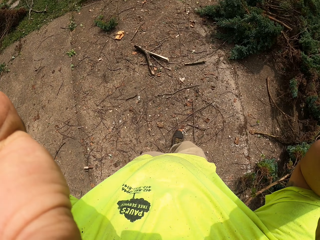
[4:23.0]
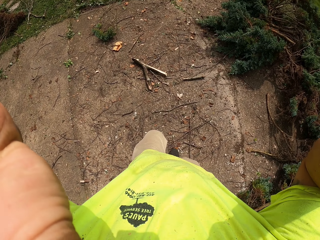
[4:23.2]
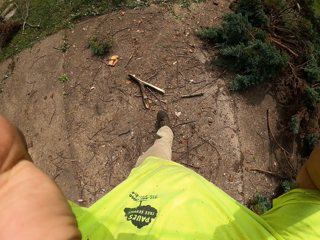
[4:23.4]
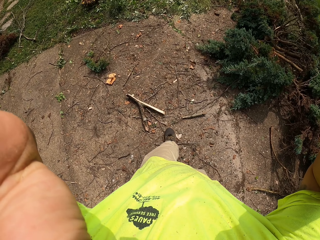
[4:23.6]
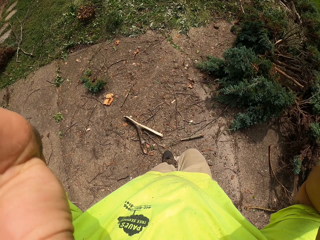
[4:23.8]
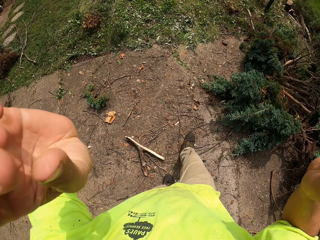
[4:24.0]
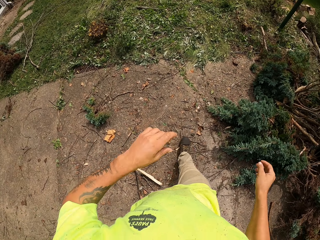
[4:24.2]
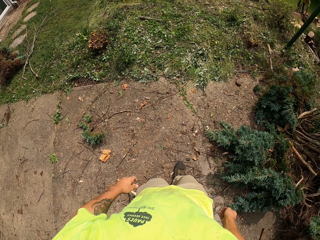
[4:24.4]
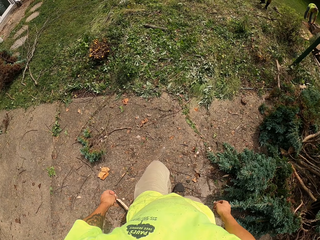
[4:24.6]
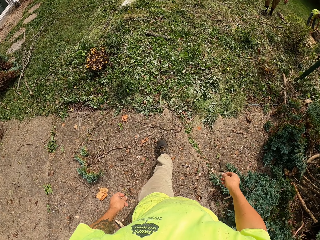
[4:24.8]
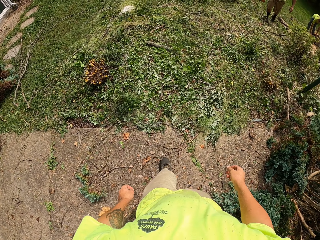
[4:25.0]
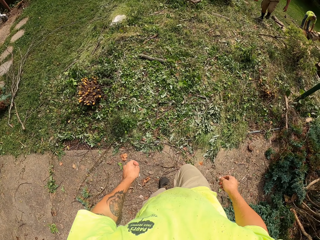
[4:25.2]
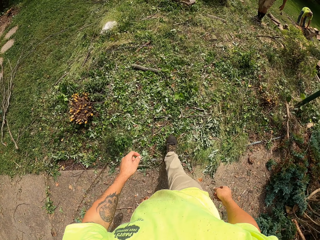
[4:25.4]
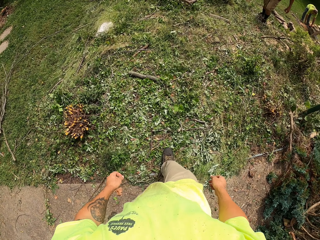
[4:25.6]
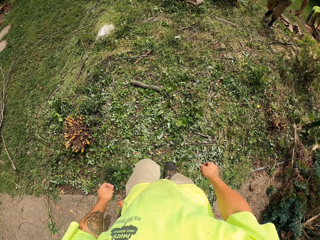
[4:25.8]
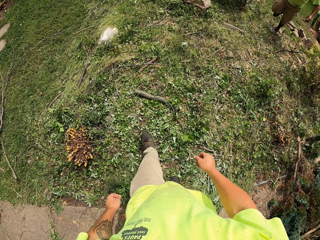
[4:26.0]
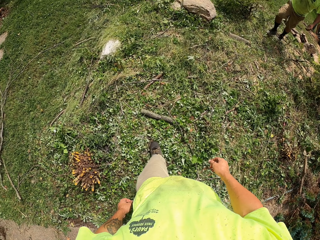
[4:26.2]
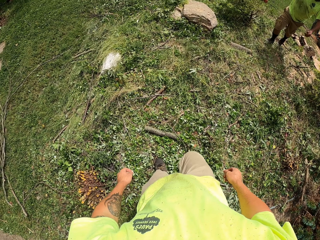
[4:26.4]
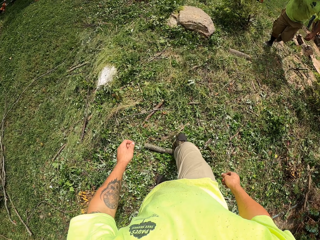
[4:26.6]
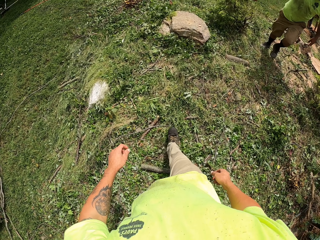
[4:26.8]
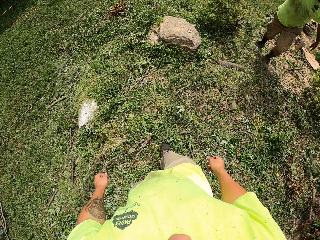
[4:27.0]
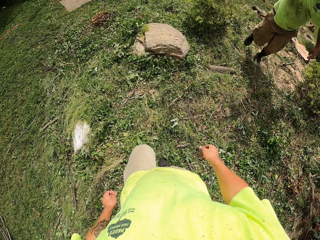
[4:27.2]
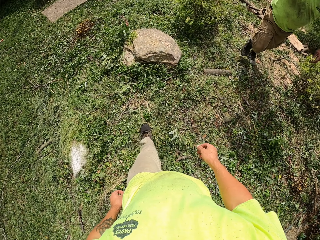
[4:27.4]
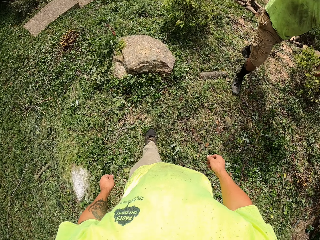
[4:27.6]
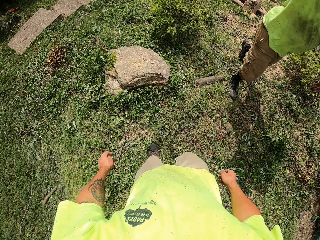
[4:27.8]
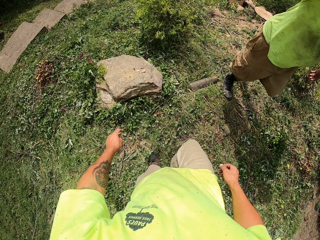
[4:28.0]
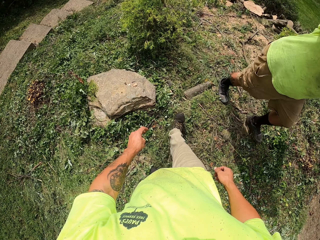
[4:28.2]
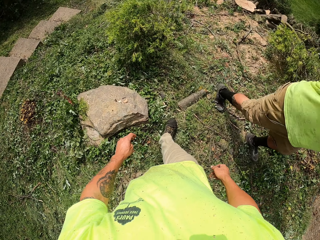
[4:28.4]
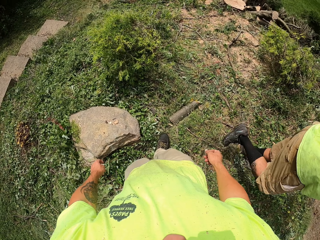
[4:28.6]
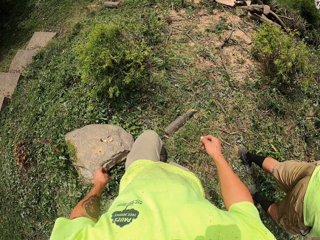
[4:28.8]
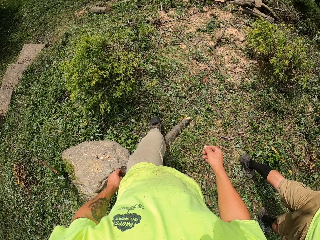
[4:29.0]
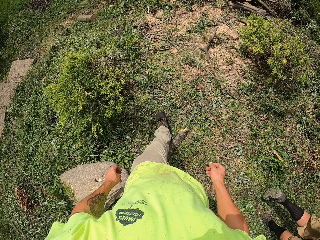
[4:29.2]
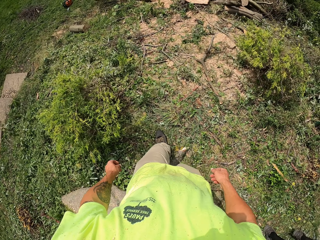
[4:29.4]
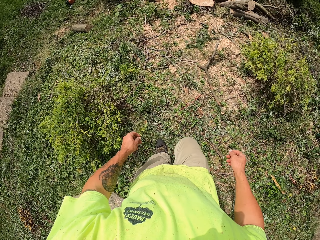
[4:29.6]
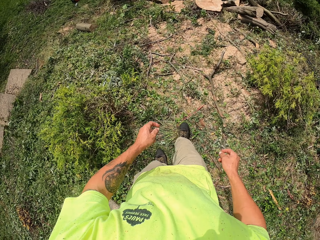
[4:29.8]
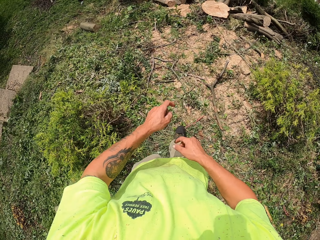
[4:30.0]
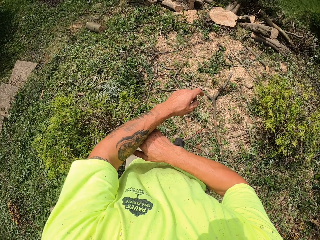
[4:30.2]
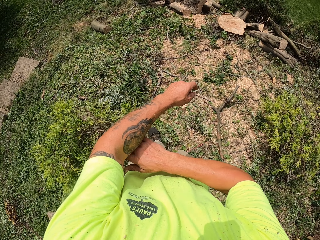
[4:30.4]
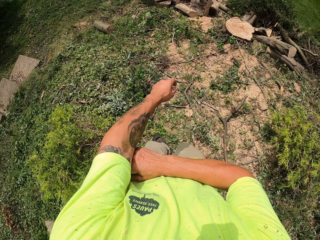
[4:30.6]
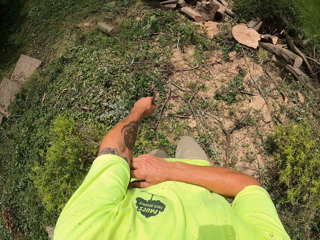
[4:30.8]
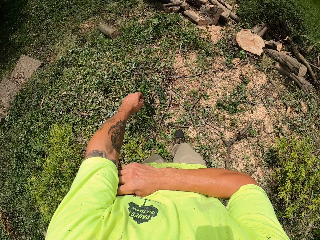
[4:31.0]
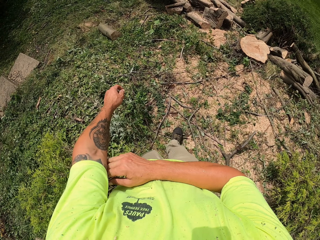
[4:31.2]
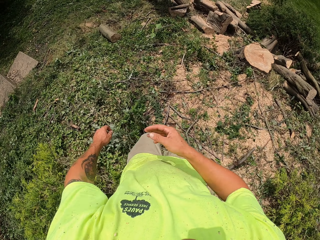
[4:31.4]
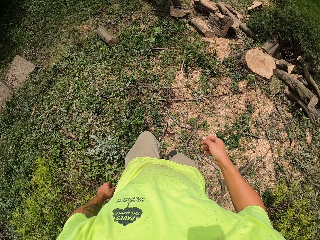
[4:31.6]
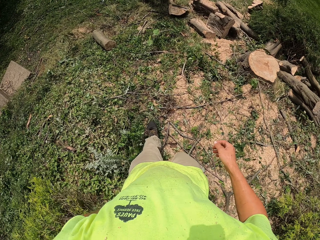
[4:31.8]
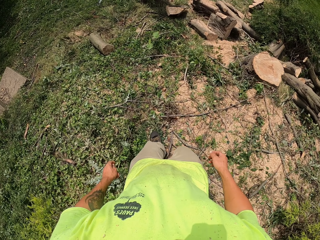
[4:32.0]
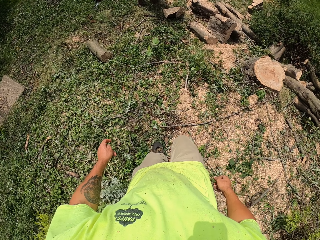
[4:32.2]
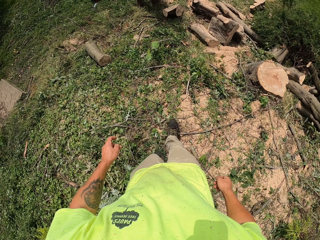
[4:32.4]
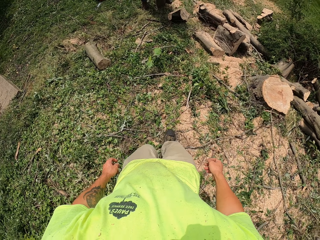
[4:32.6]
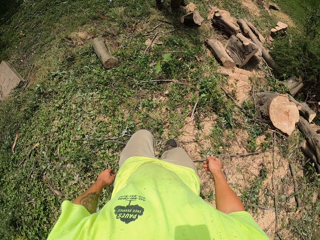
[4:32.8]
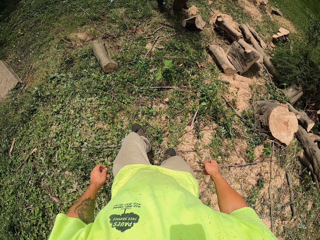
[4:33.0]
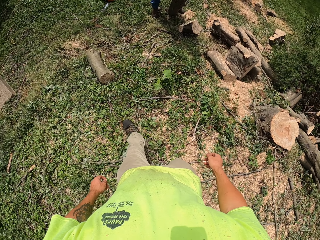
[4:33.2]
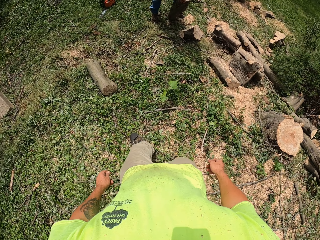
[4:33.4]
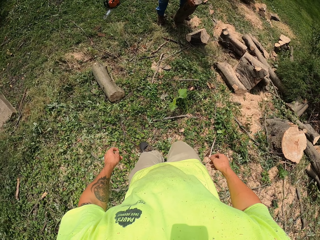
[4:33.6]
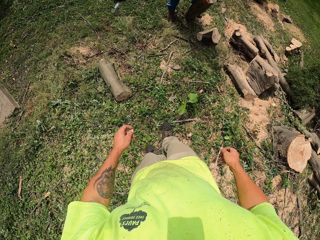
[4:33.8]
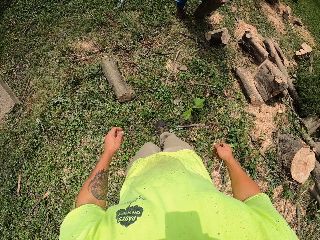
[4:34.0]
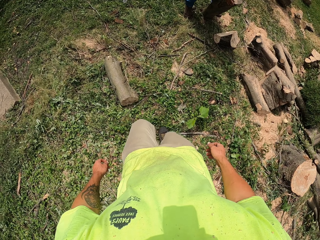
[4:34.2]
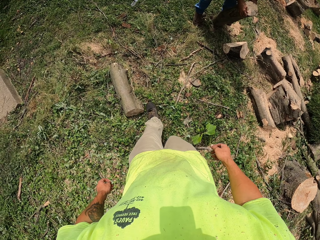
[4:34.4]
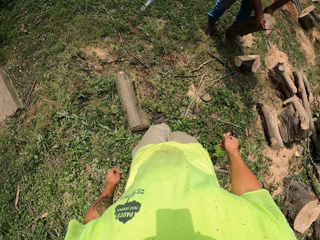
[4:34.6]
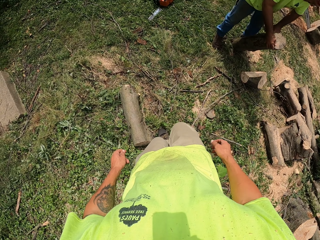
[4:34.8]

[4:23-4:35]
The camera wearer holds the camera. They walk.

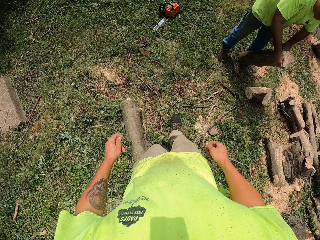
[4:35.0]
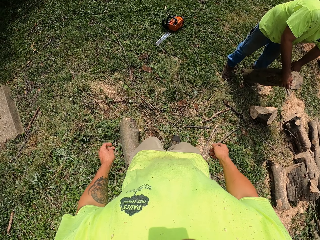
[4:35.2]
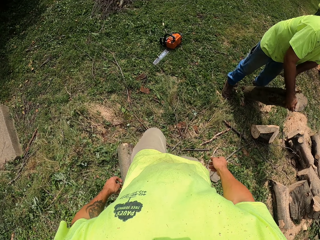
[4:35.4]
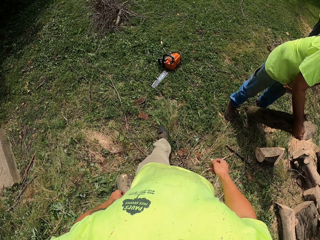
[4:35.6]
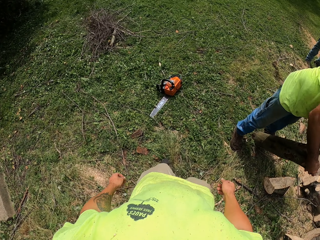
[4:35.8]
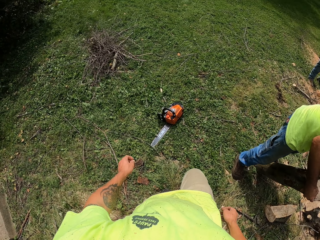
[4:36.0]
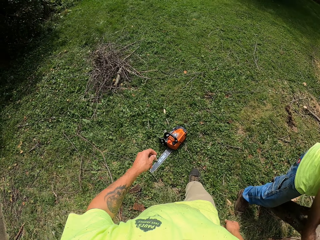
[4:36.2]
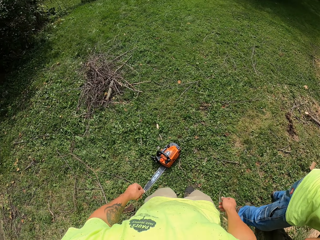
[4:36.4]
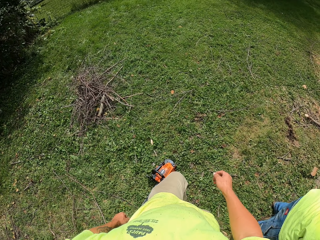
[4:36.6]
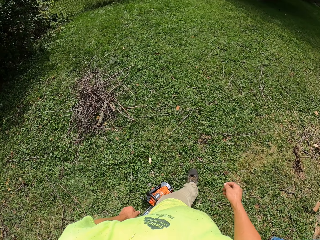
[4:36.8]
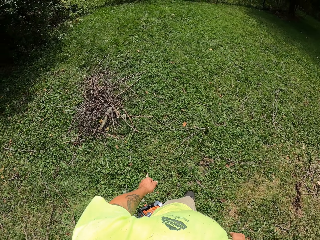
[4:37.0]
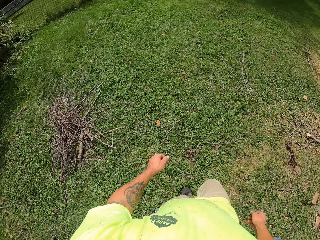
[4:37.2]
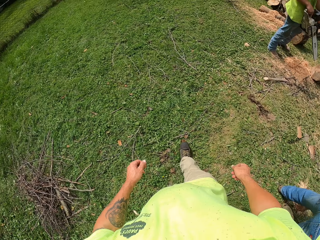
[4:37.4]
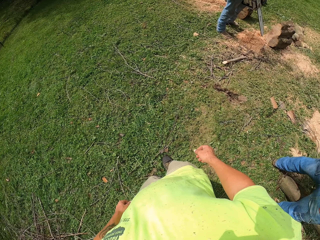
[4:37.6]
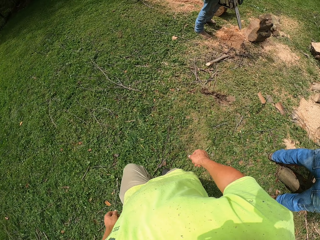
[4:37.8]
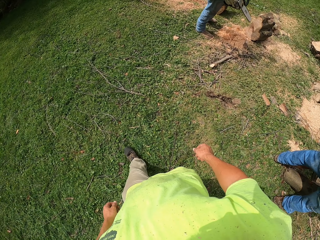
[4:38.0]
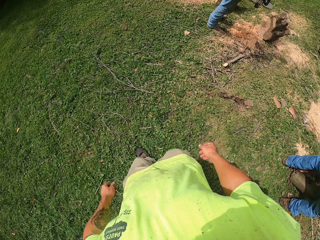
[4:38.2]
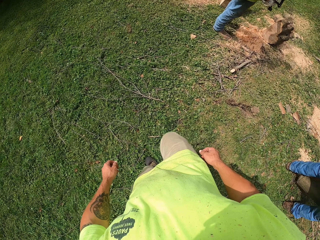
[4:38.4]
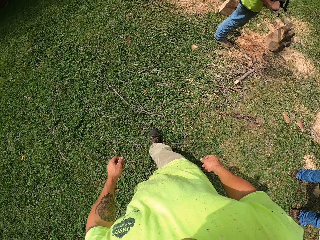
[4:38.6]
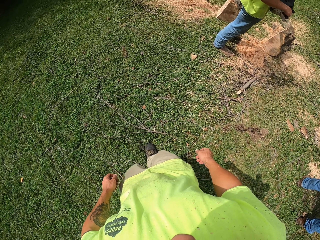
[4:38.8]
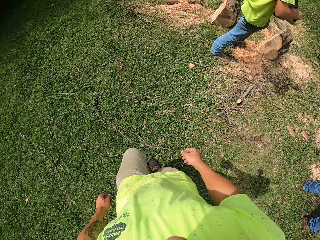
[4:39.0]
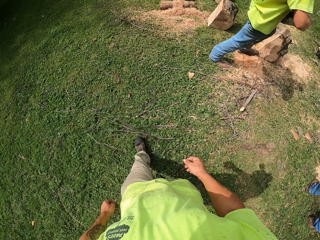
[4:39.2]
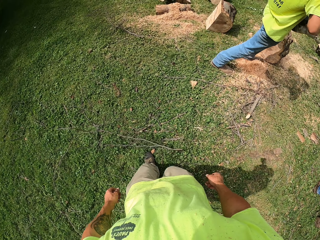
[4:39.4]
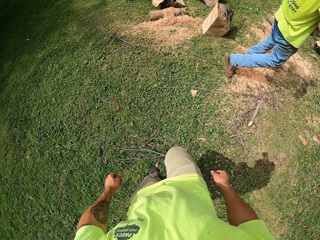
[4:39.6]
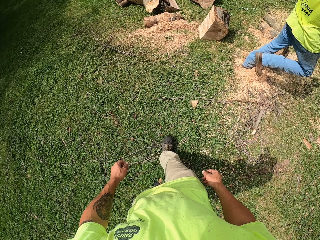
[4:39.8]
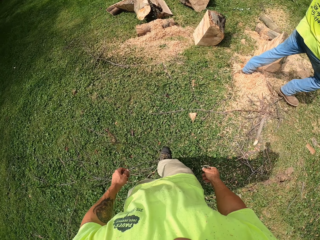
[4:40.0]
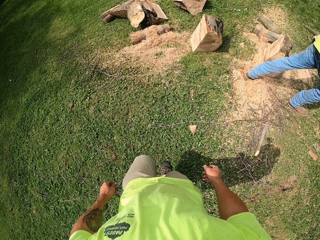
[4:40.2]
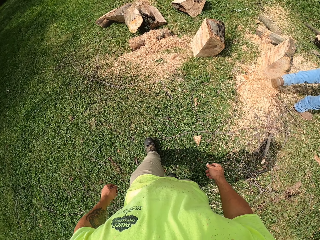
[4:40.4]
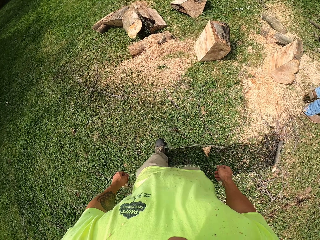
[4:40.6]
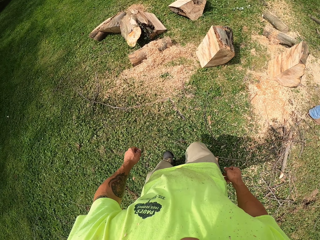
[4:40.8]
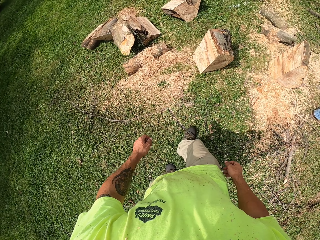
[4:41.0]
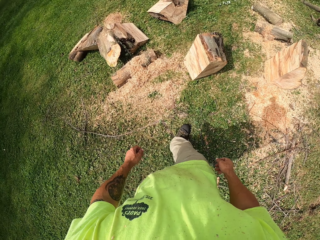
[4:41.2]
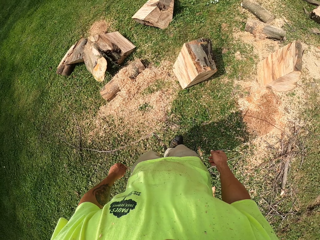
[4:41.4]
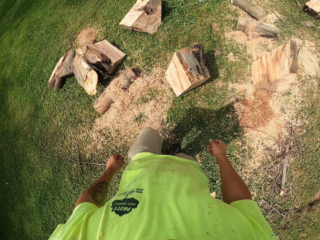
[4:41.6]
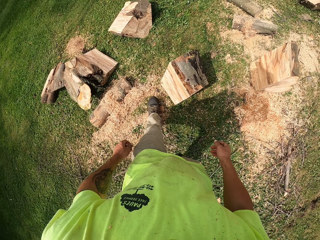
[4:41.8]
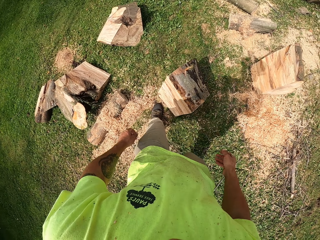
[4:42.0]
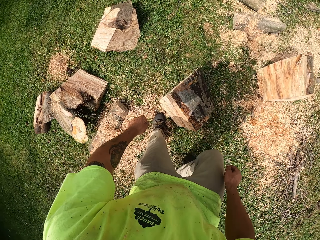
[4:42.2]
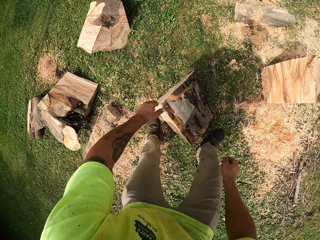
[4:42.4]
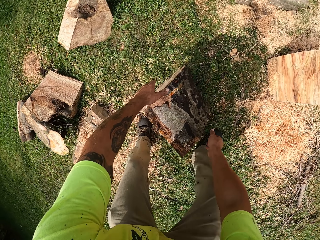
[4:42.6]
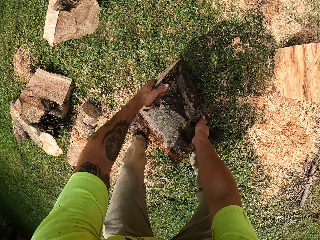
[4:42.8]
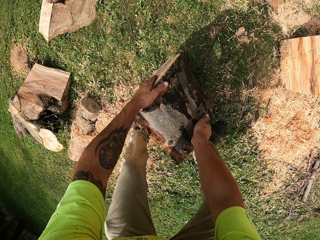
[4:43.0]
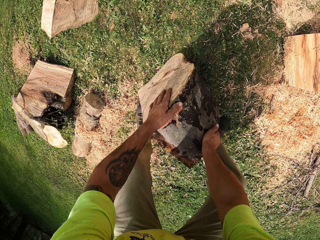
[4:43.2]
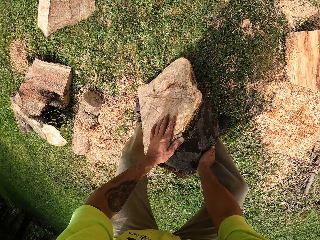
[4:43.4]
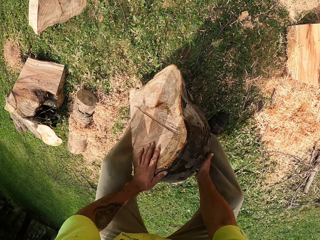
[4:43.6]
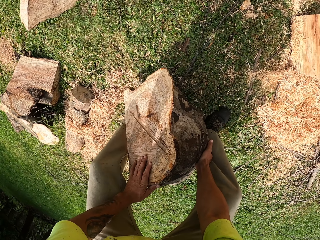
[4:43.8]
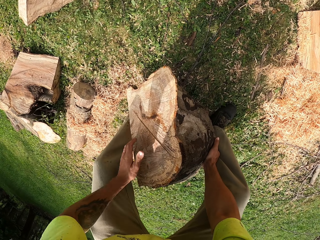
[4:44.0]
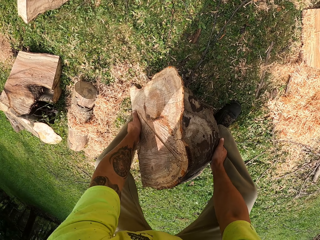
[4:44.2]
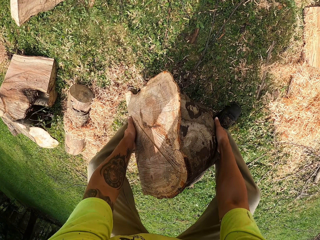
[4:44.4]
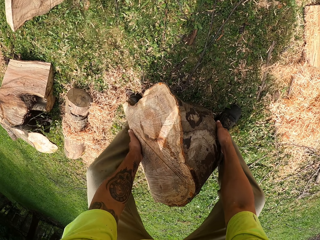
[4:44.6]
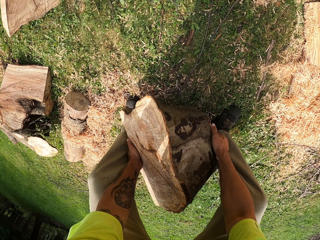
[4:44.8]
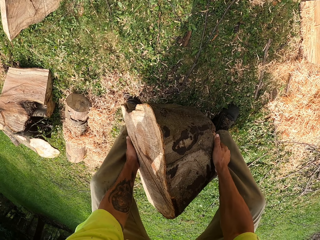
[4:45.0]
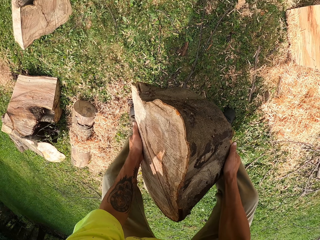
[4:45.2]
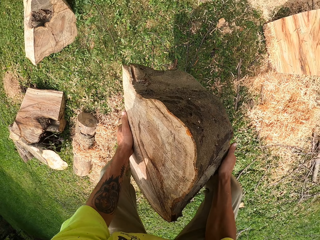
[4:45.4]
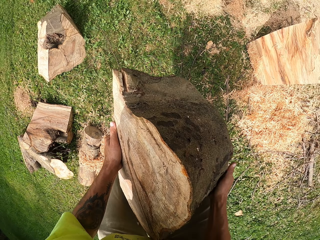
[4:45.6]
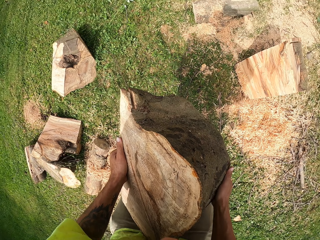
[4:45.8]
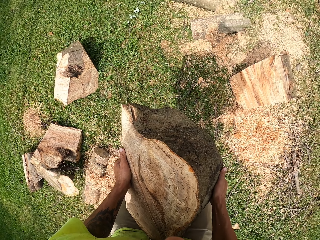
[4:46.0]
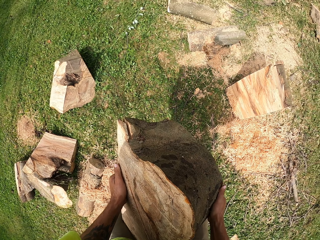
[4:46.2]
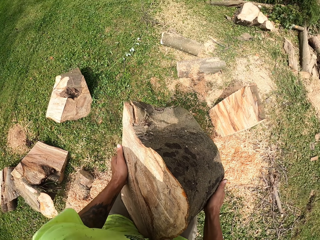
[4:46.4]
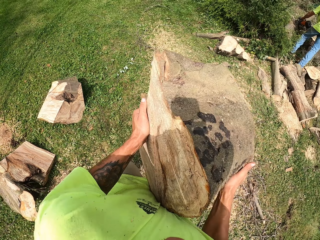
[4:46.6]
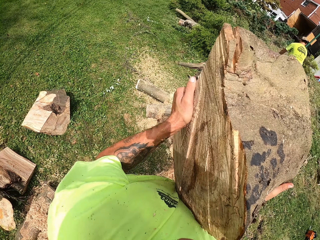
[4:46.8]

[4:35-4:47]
The camera wearer picks up a log of wood from the ground with both hands. He carries another log. He places the sawn wood in his hands on his right shoulder.
